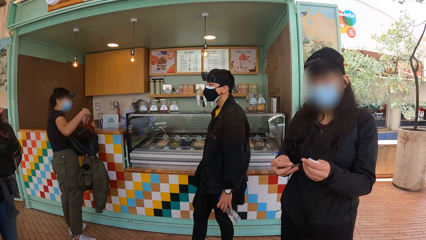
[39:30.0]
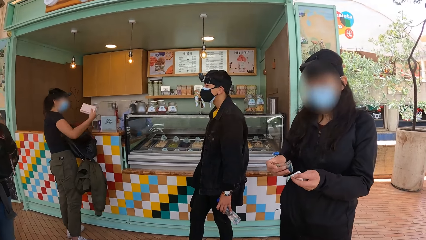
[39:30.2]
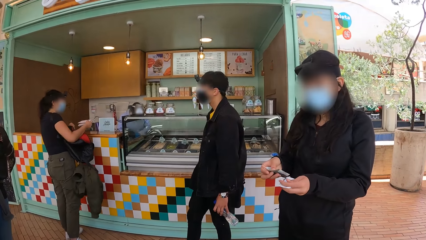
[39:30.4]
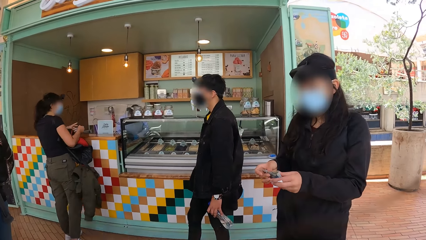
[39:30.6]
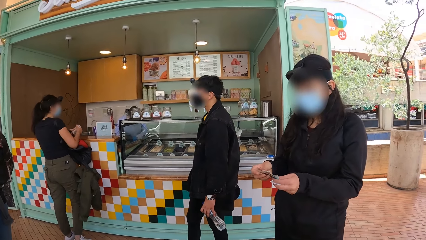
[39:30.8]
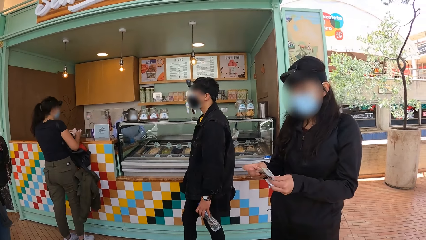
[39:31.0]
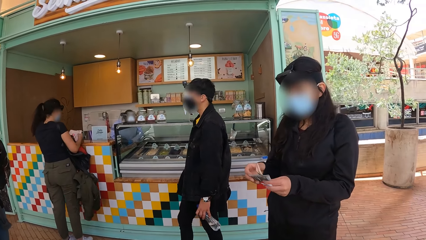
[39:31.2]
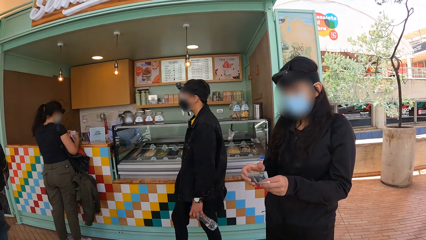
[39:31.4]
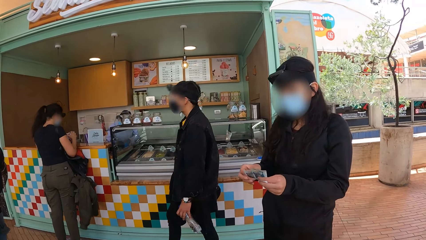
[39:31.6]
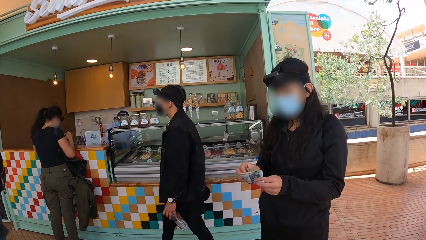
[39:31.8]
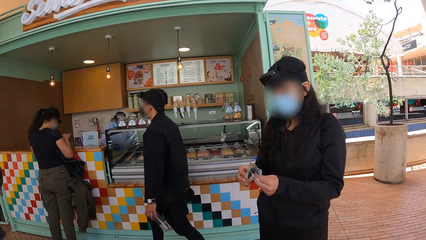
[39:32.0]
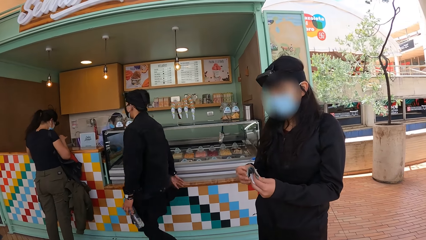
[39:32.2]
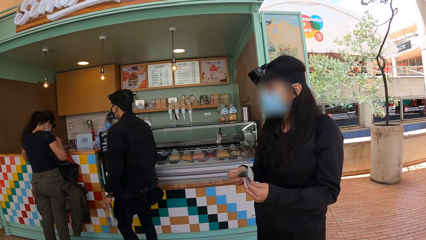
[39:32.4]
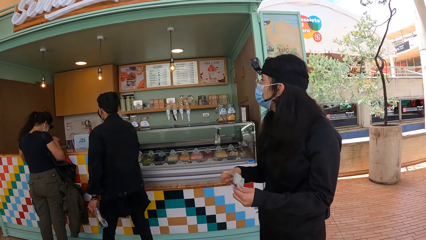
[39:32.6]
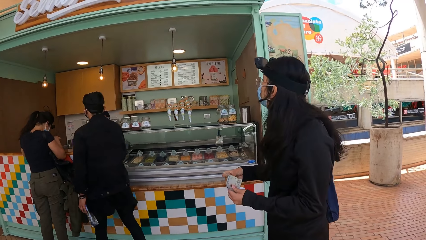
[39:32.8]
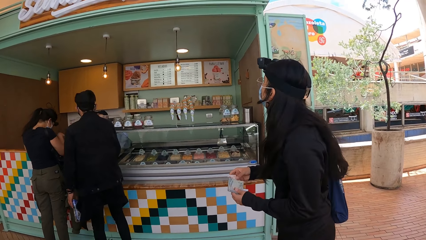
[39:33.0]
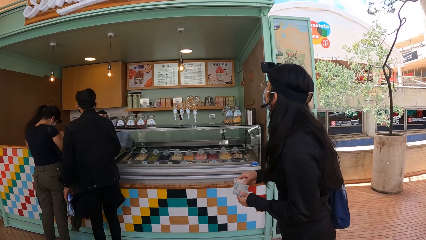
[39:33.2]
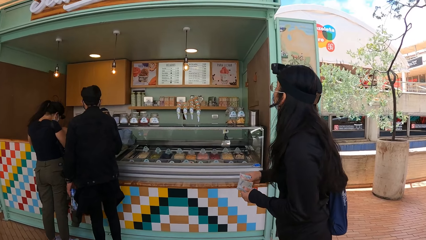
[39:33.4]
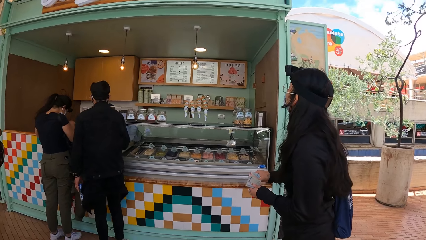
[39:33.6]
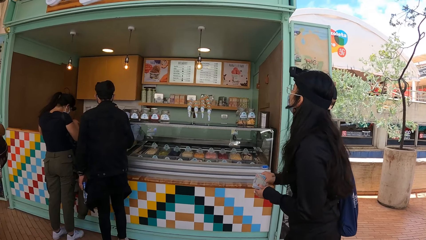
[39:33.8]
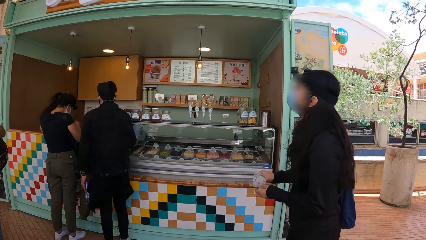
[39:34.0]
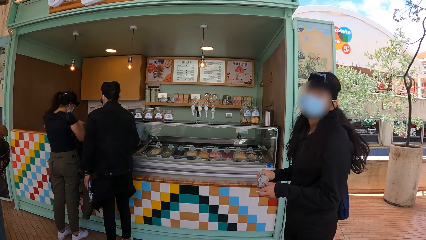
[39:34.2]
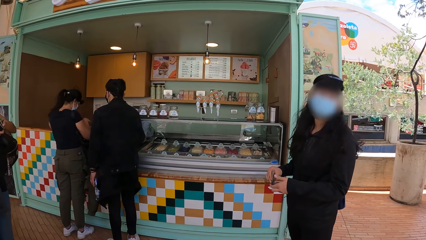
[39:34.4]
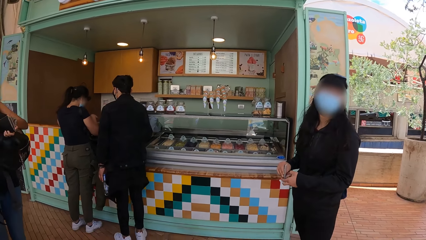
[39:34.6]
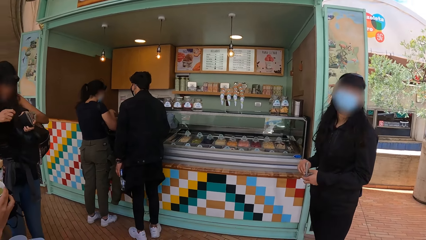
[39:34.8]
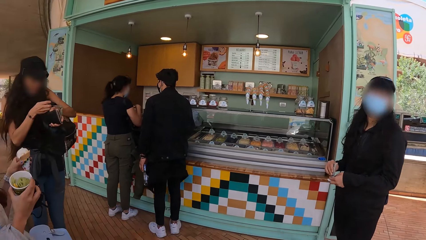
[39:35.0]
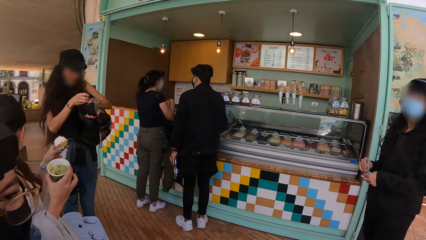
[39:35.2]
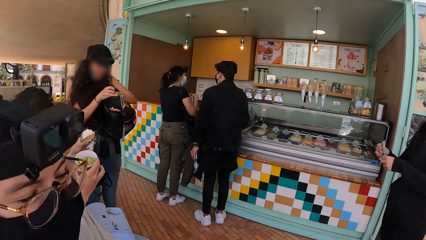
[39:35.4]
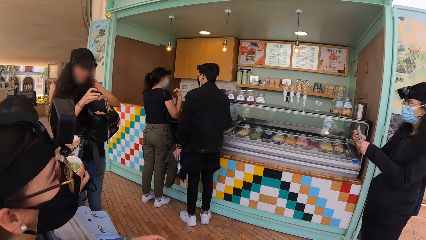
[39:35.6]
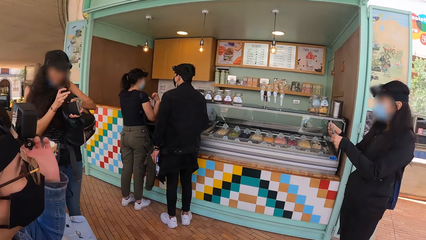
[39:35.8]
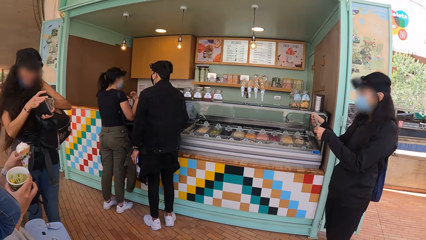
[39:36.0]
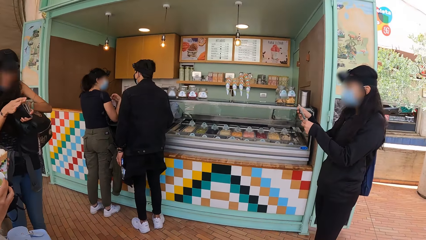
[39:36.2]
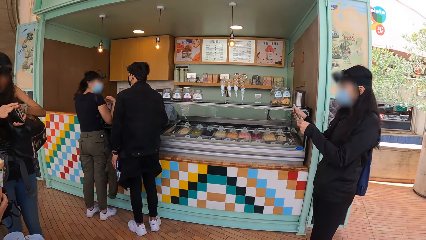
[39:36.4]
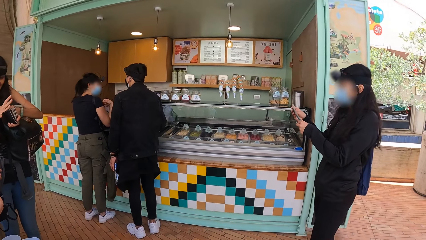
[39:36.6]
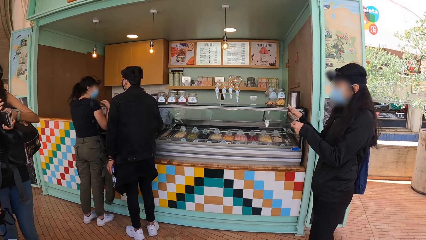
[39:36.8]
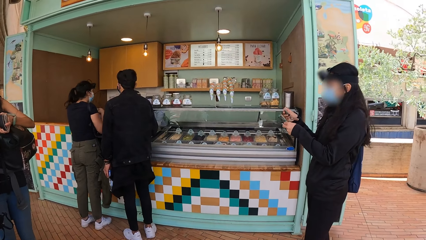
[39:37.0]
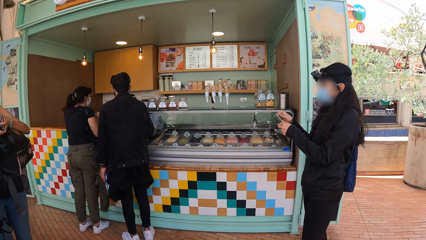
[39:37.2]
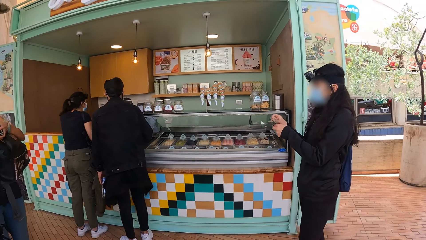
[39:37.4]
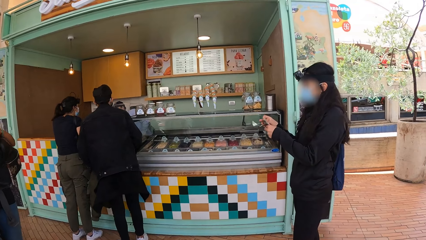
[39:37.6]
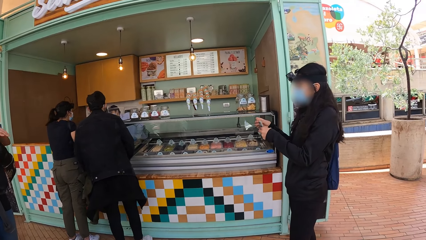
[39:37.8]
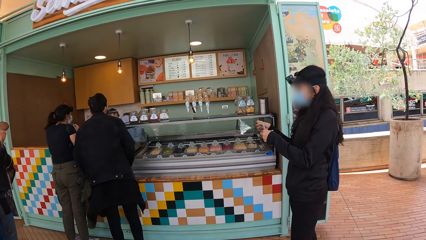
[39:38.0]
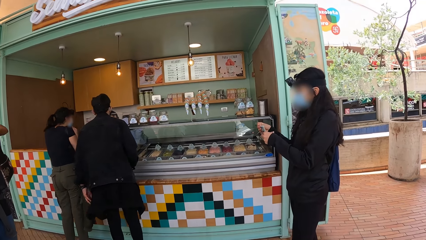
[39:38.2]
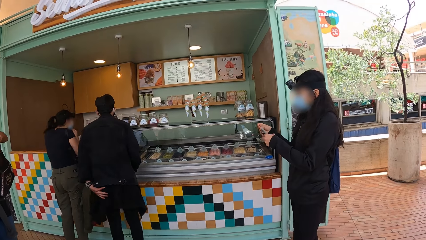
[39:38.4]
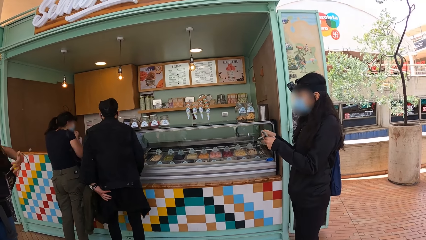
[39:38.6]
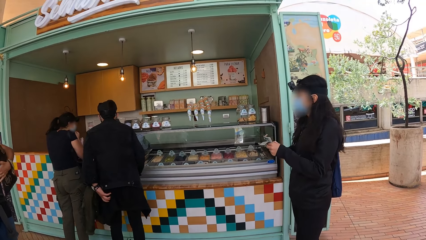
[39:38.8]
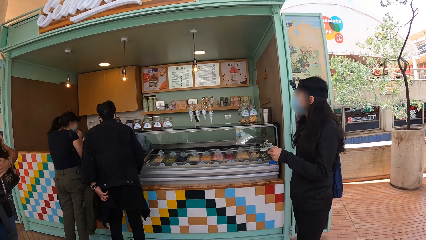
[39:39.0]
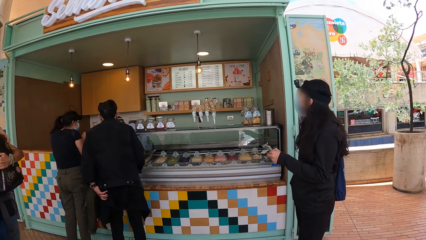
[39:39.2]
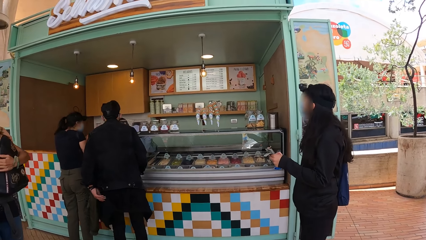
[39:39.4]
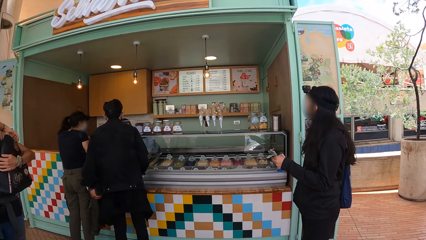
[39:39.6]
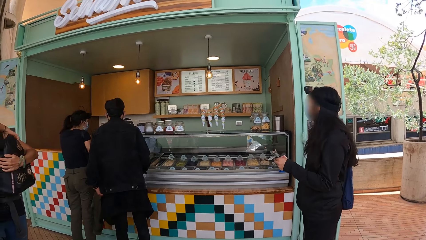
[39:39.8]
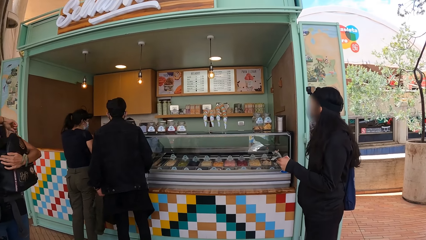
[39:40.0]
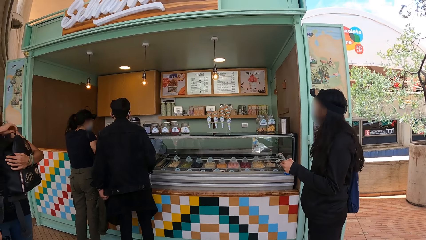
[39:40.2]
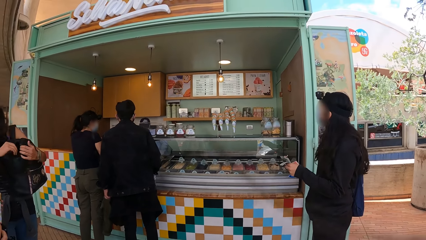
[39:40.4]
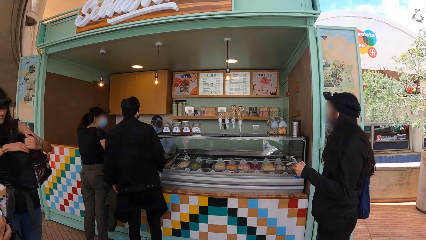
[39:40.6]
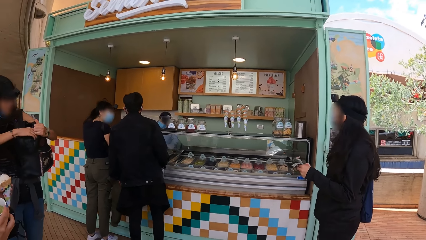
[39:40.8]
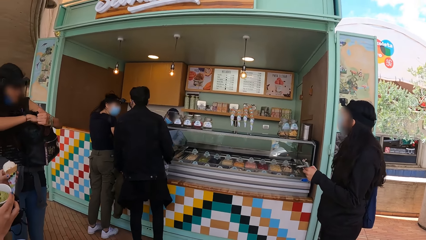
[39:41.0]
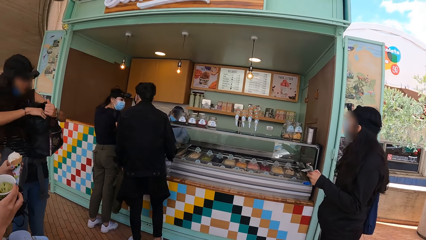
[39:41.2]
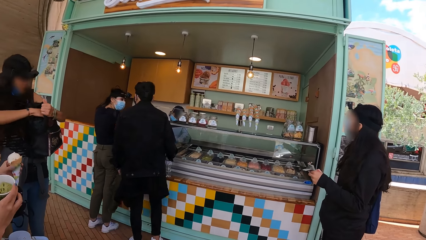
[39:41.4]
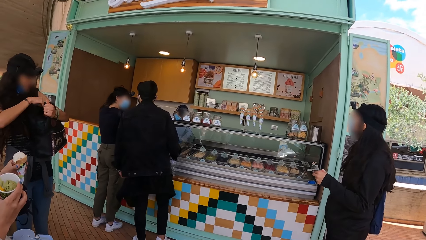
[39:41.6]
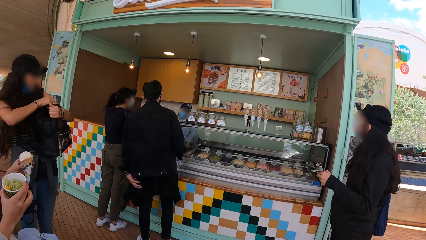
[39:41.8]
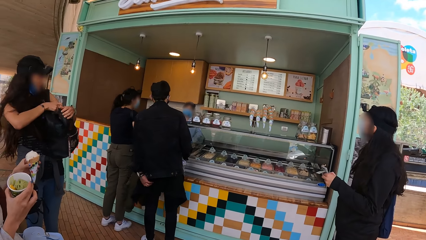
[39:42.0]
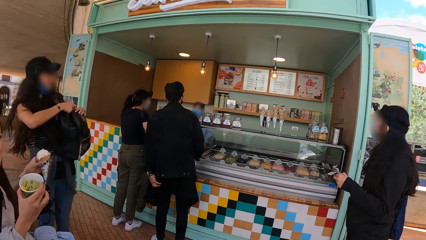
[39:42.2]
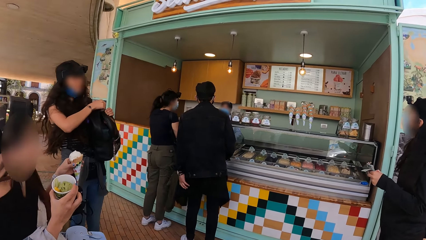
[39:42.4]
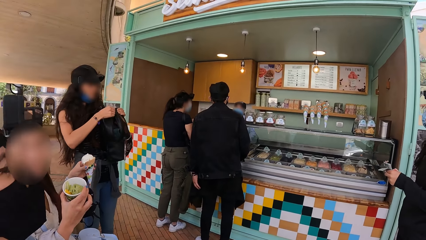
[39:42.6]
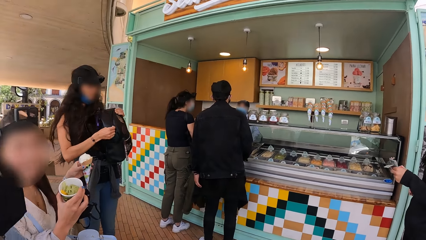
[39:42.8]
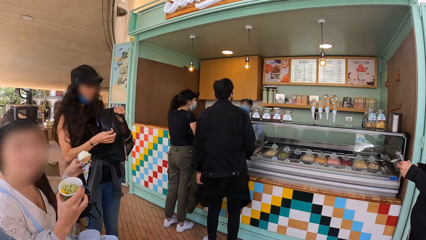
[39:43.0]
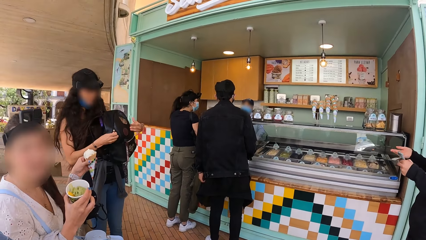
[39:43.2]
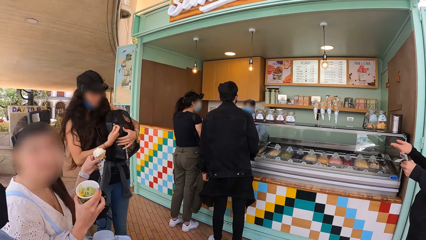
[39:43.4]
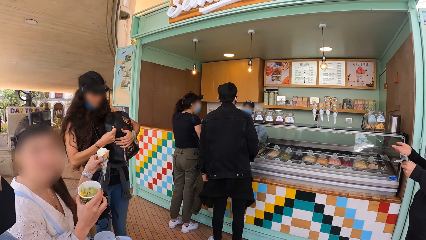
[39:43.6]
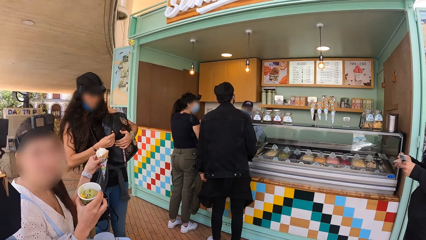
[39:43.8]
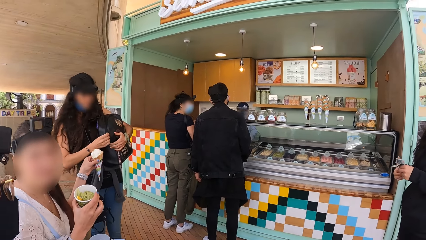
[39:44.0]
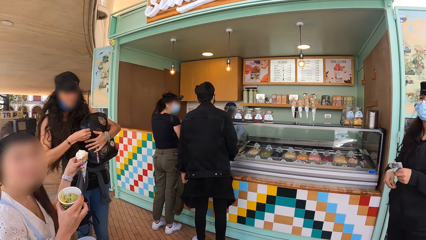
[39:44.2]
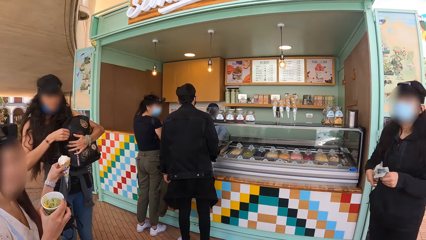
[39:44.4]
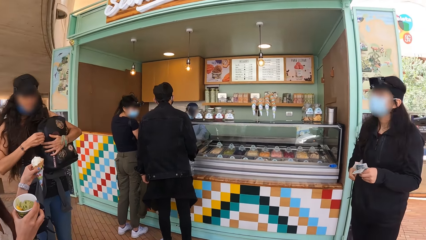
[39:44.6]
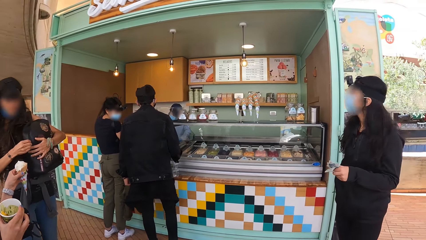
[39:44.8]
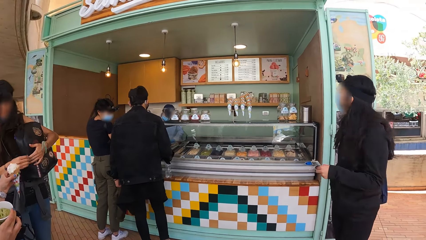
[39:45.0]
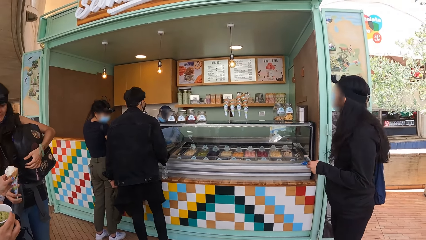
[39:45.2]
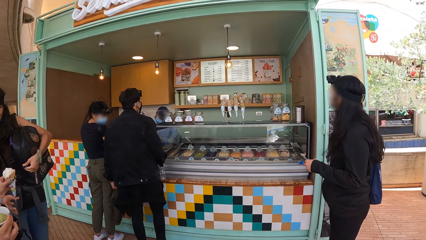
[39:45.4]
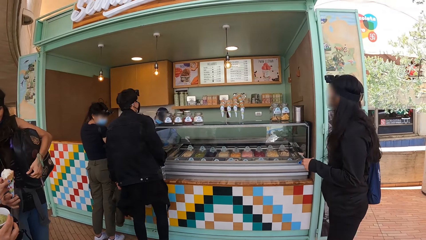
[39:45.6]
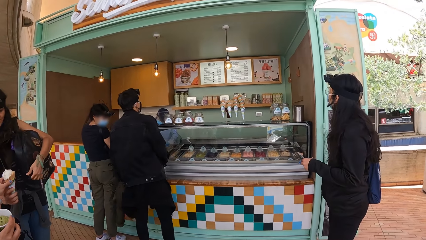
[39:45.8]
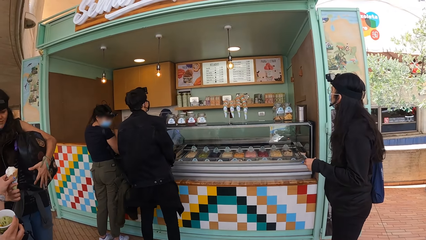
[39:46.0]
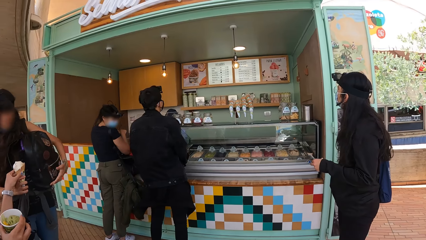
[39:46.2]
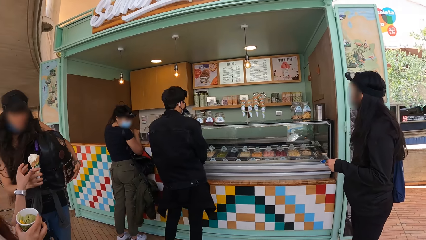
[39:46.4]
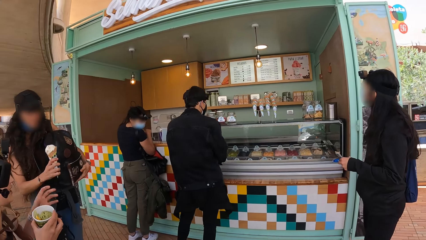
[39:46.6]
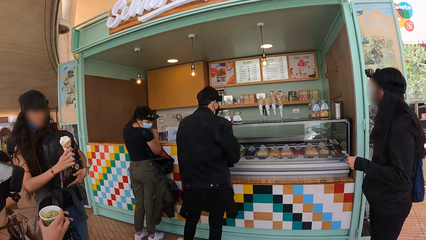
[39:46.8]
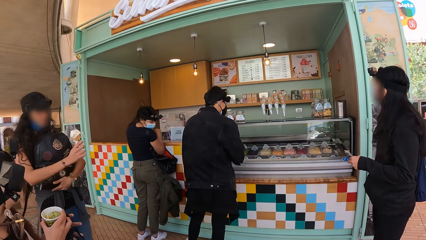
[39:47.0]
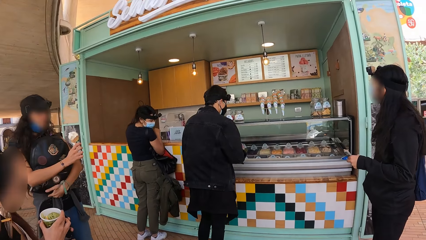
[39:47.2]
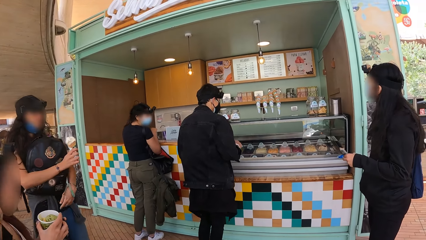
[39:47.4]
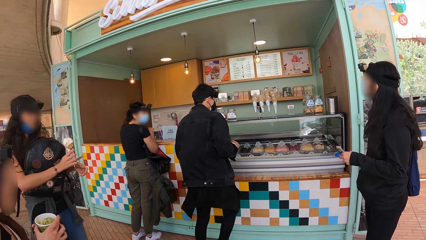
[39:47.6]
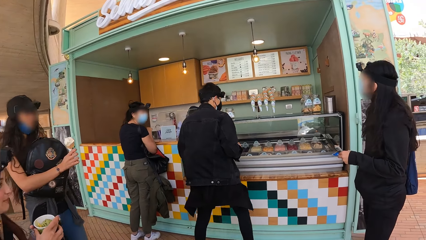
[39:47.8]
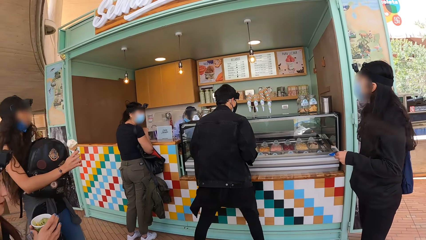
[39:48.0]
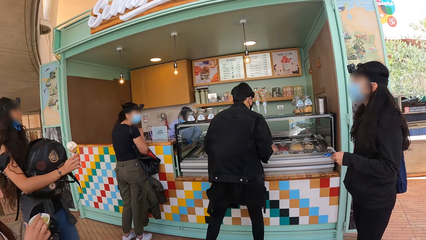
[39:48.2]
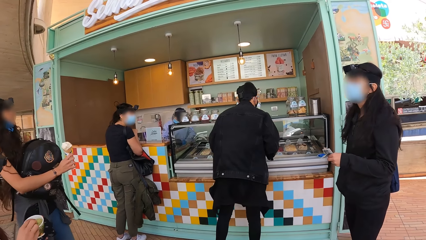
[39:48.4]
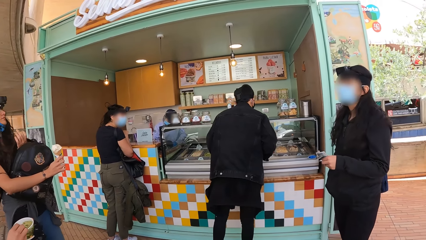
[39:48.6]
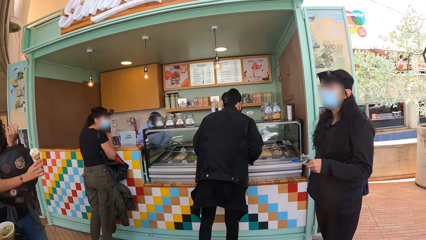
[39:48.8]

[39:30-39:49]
A woman looks at the money. The woman counts the money. A man walks around. The camera wearer looks around. The woman holds the money. The camera wearer looks around.
